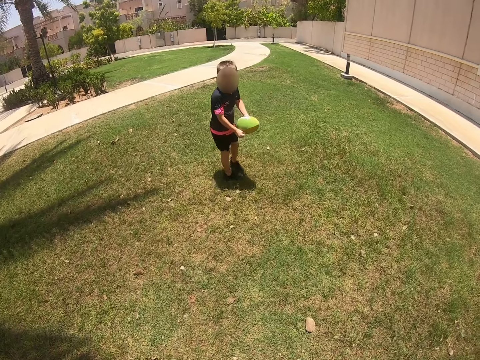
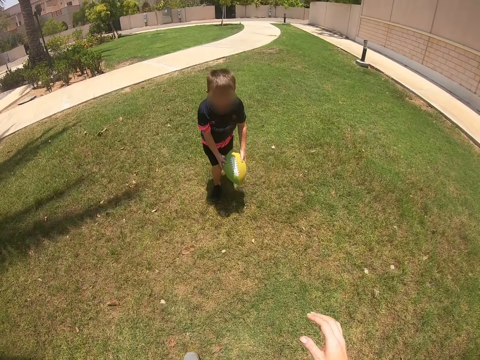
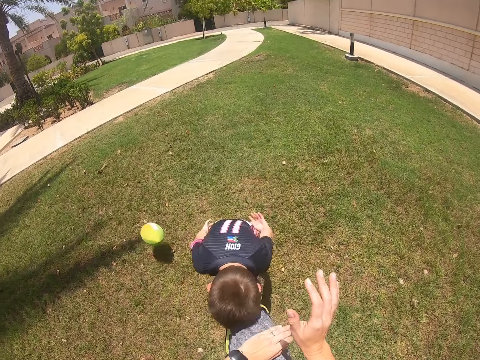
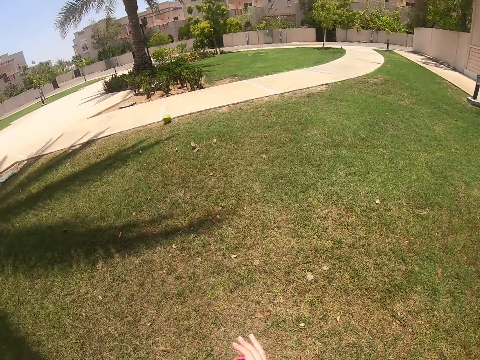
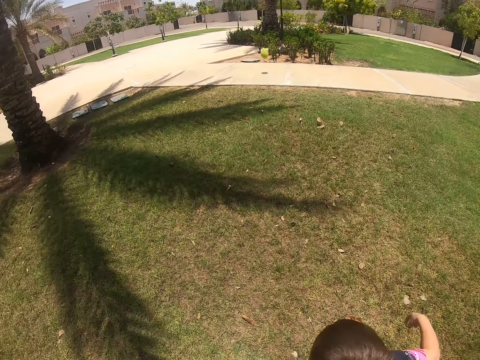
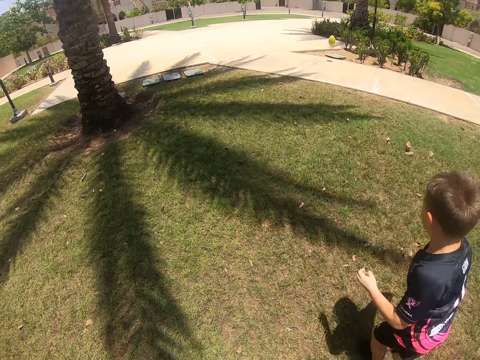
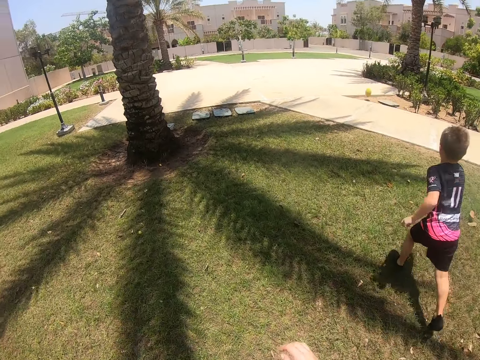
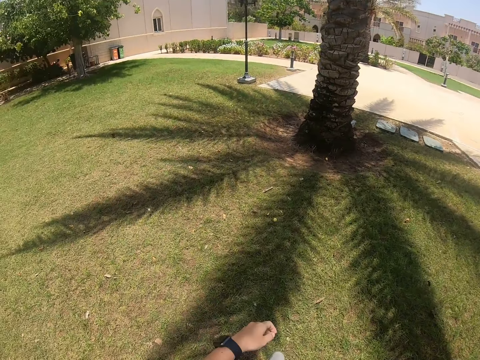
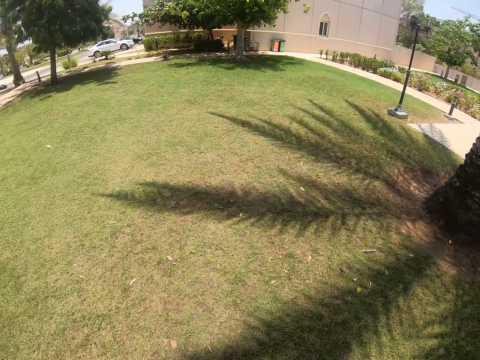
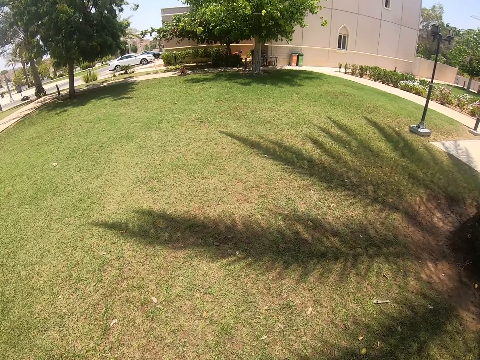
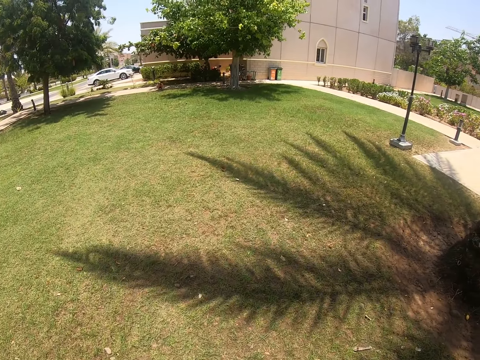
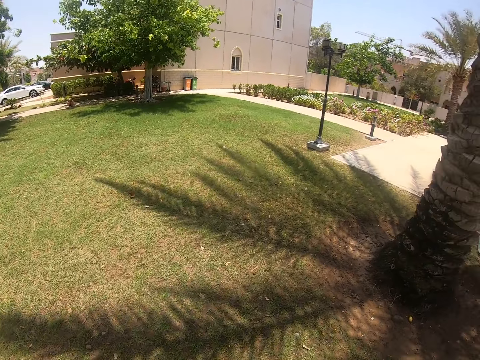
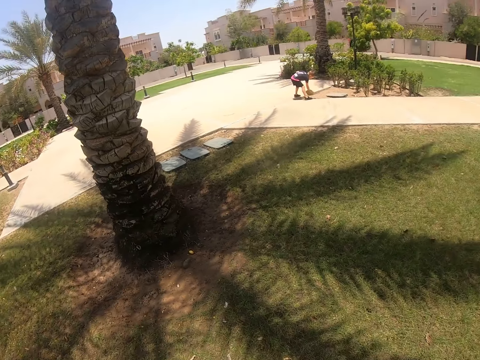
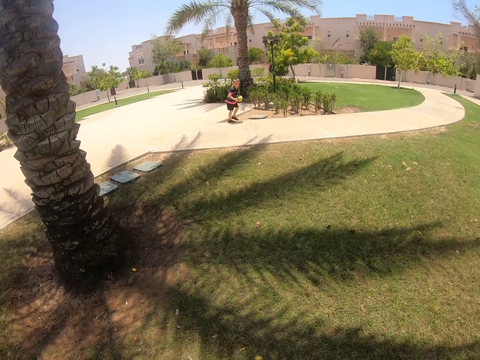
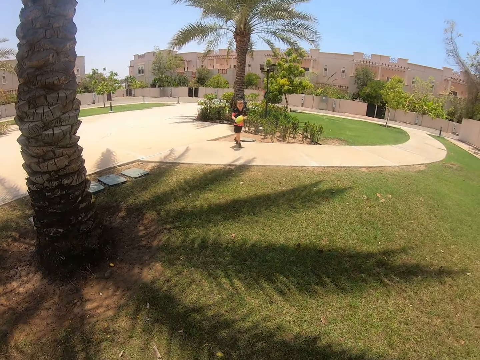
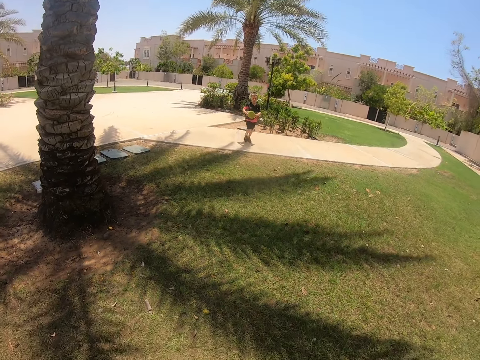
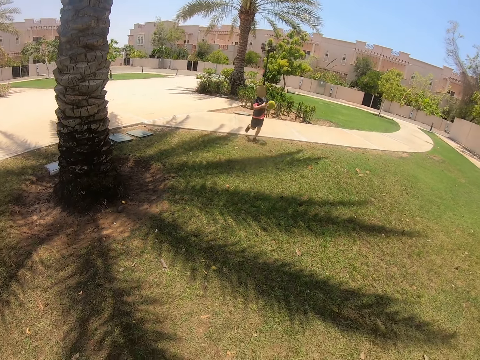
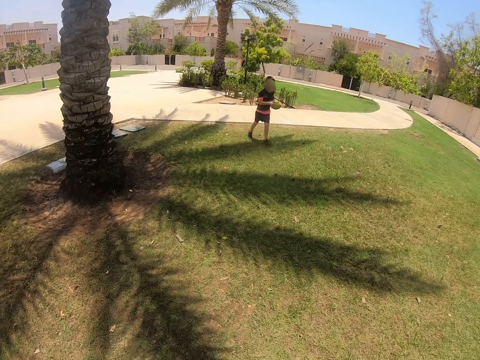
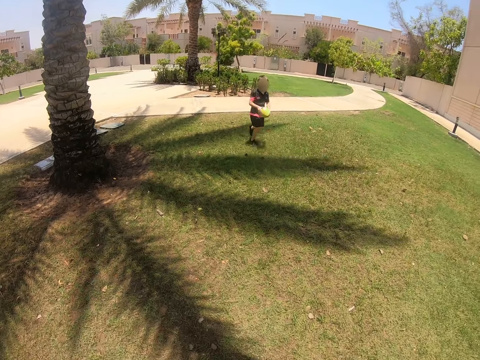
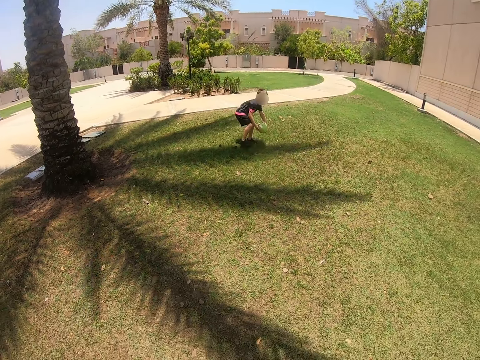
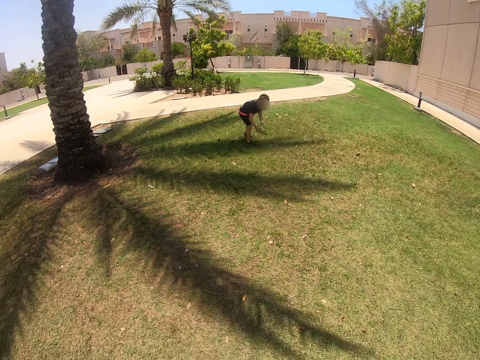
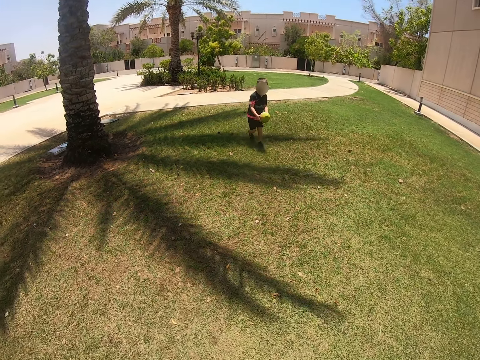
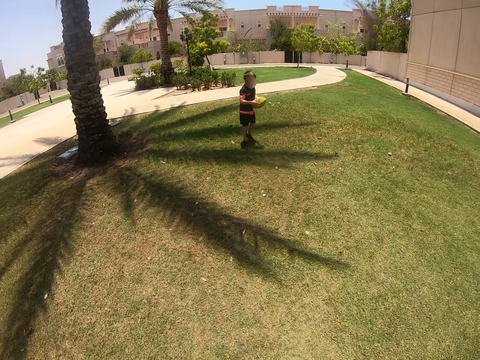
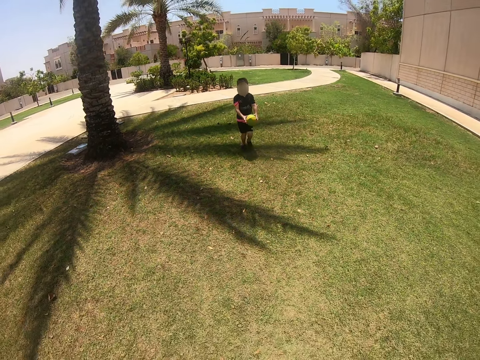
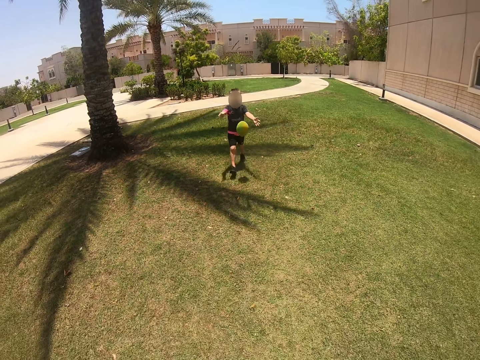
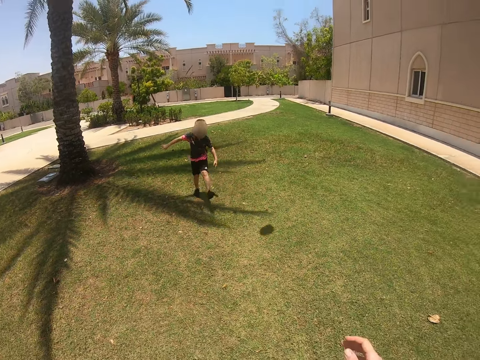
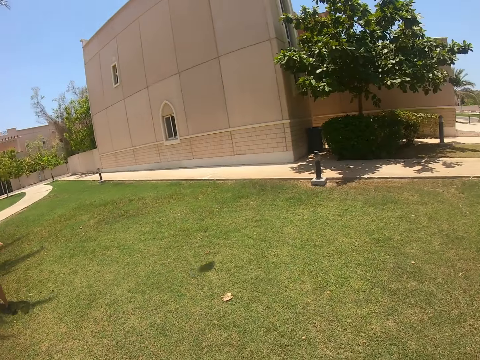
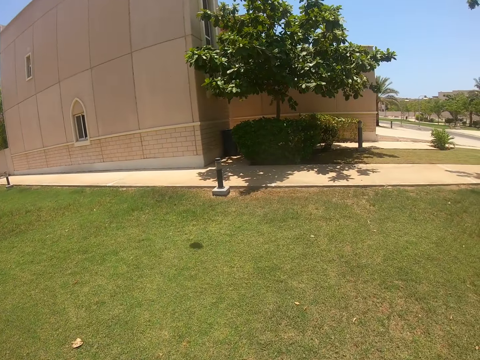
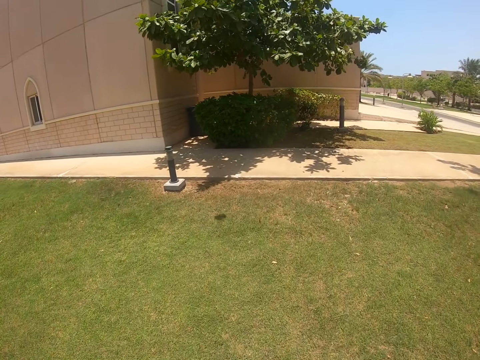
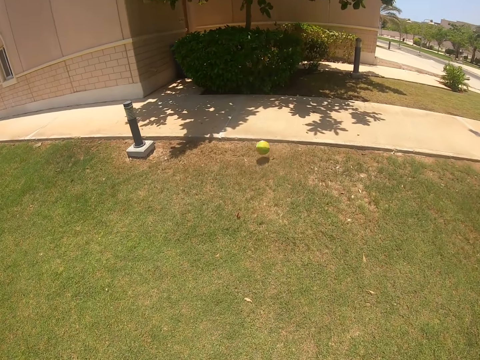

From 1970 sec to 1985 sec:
The boy kicks the ball and runs towards the ball. The camera wearer walks around. The boy picks up the ball. The camera wearer looks around. The boy runs with the ball. The camera wearer walks. The boy kicks the ball. The camera wearer runs towards the ball.

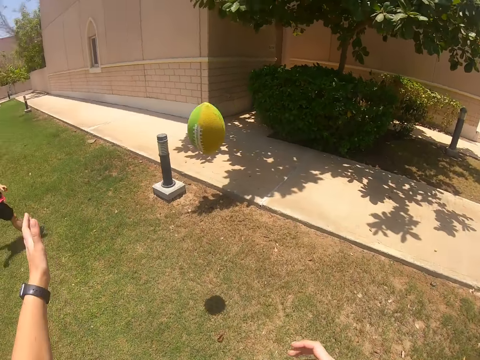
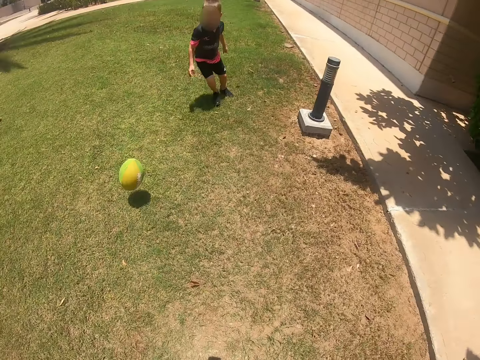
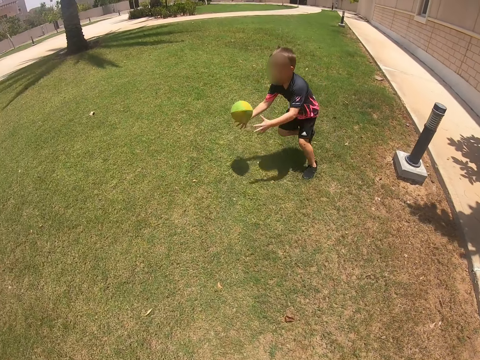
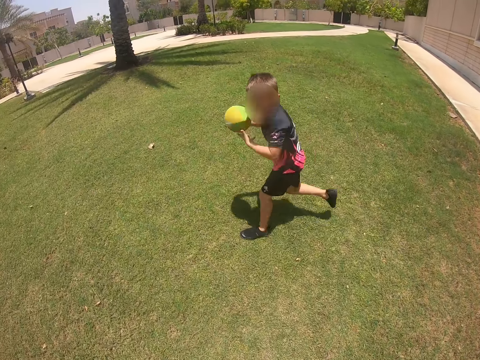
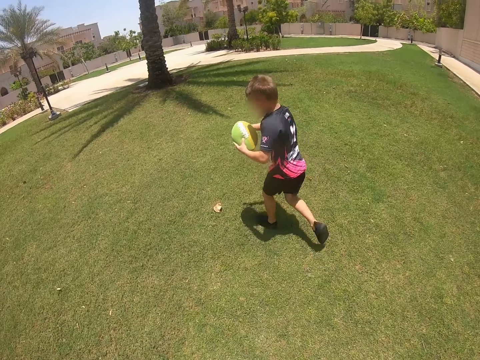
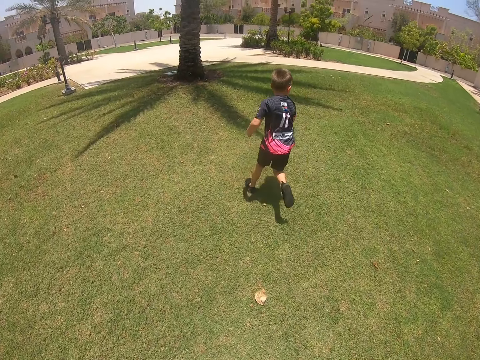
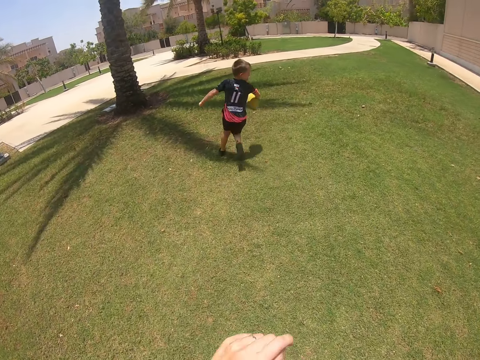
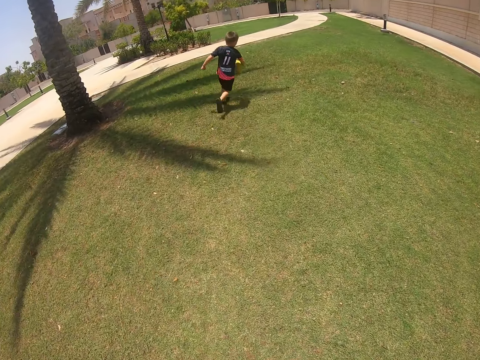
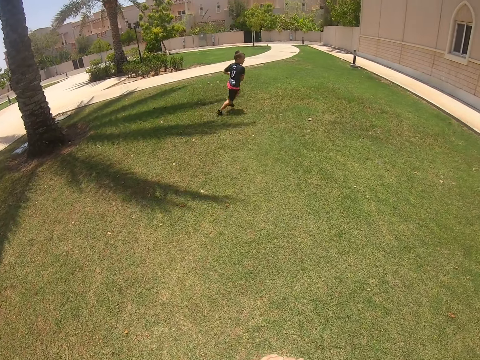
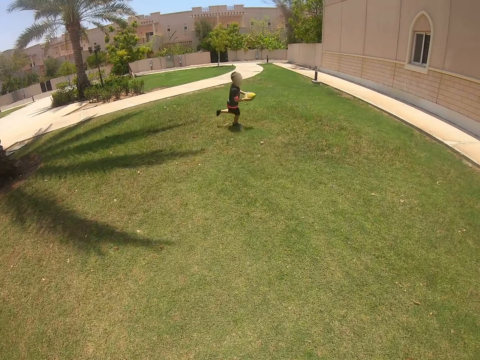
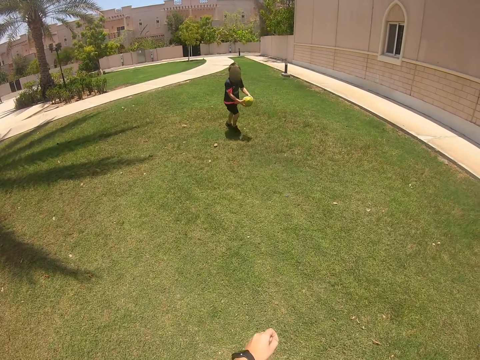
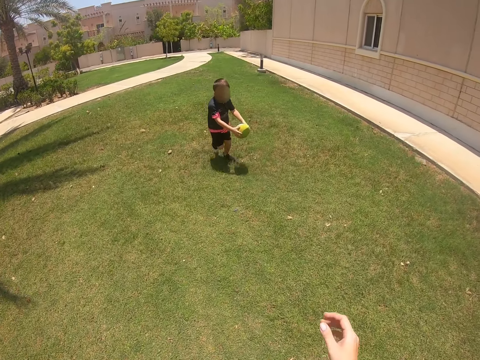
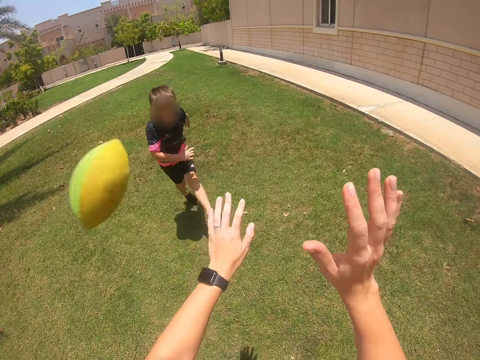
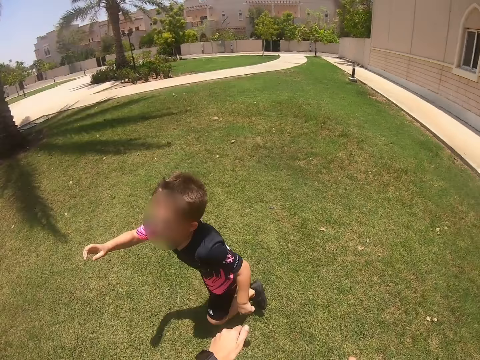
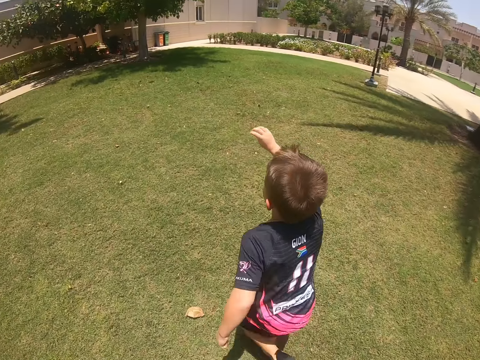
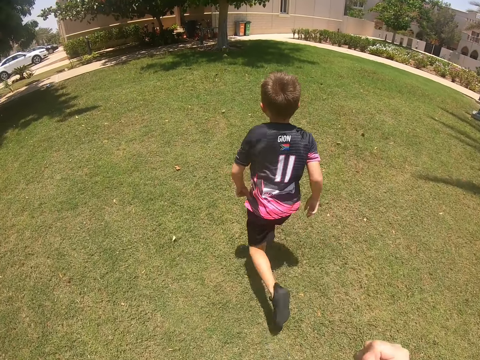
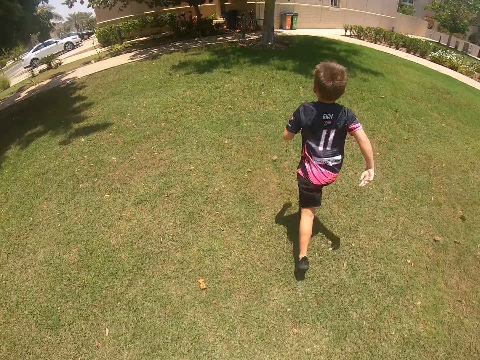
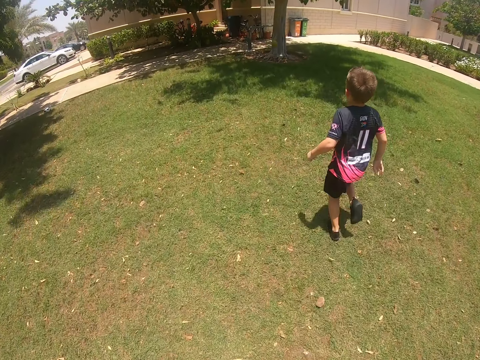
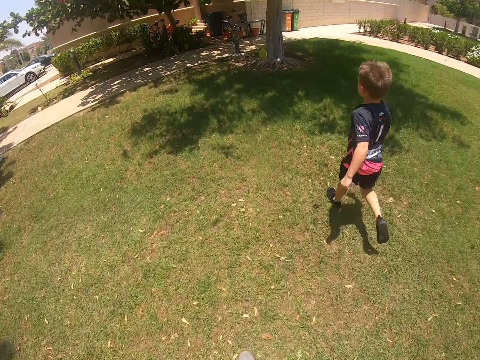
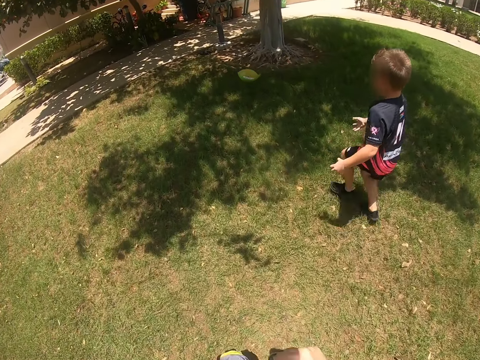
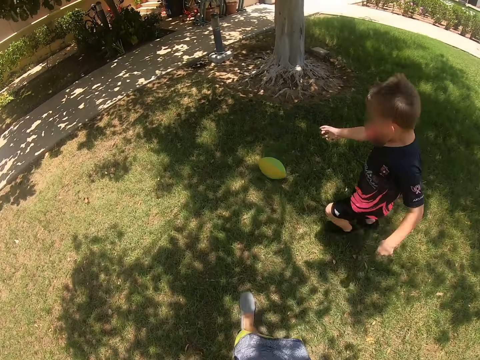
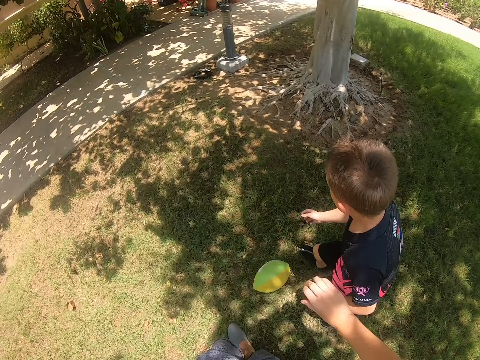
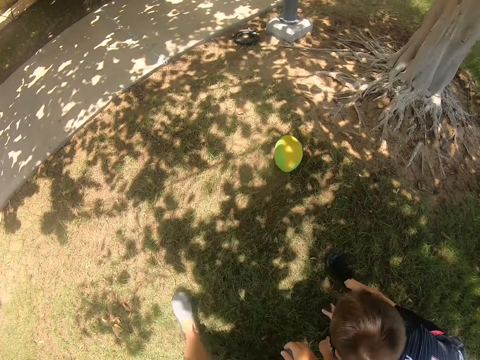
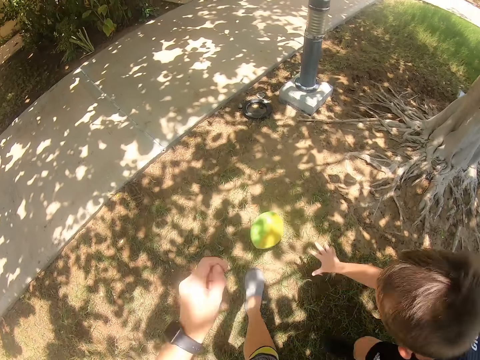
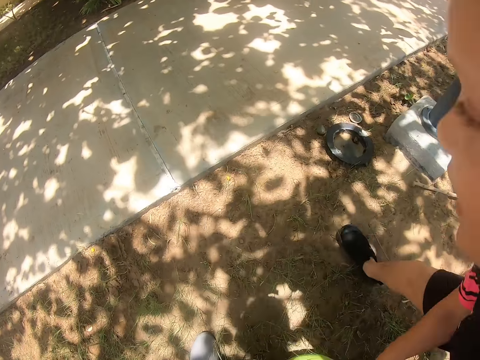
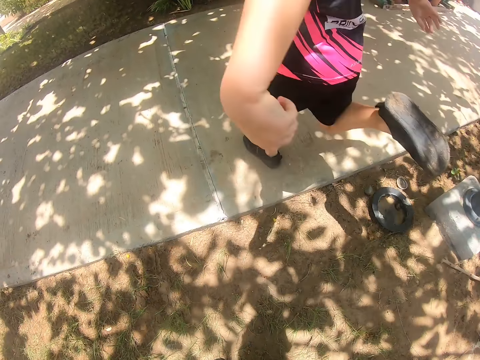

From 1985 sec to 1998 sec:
The boy runs with the ball and catches the ball. The camera wearer runs. The boy kicks the ball. The camera wearer lifts both hands. The boy runs towards the ball. The boy kicks the ball. The camera wearer kicks the ball. The boy runs towards the ball. The camera wearer looks around.
